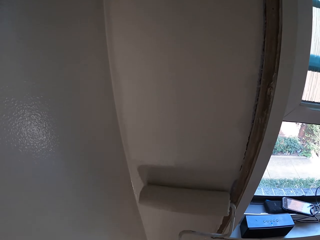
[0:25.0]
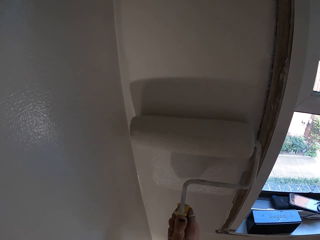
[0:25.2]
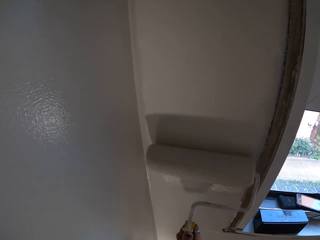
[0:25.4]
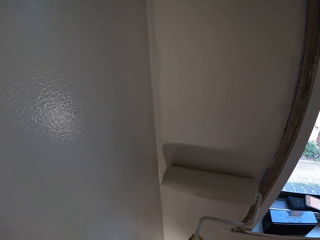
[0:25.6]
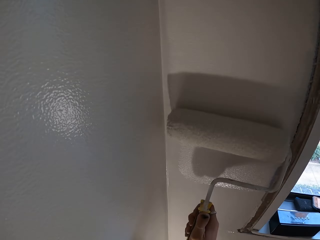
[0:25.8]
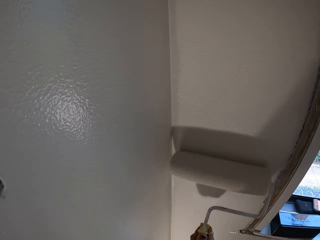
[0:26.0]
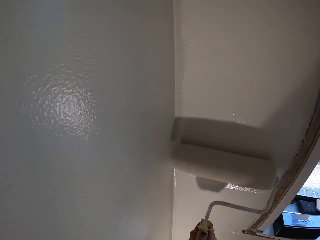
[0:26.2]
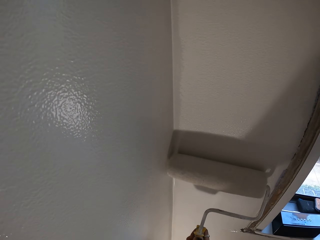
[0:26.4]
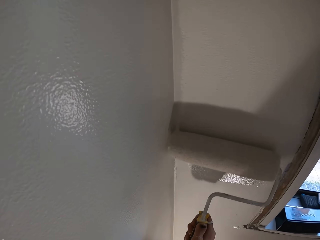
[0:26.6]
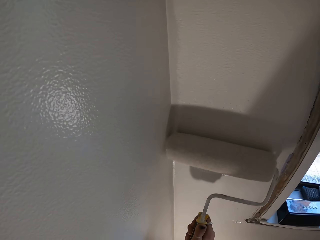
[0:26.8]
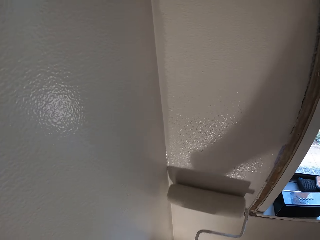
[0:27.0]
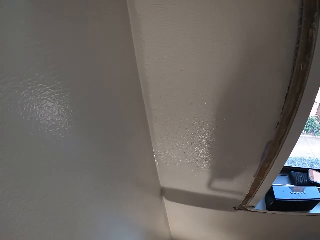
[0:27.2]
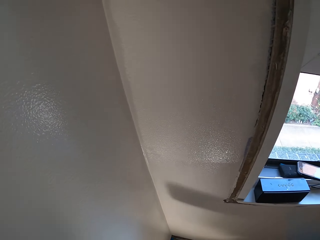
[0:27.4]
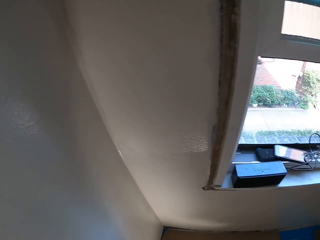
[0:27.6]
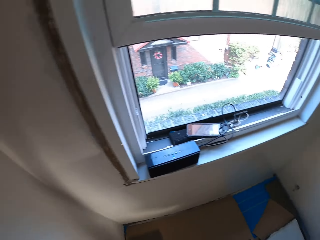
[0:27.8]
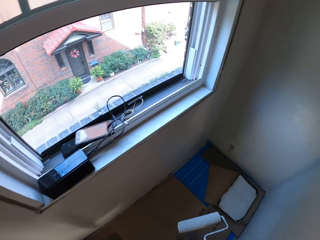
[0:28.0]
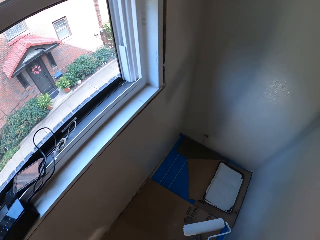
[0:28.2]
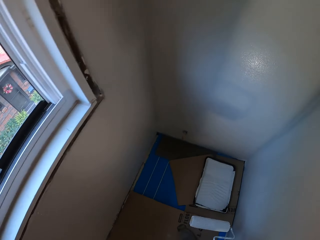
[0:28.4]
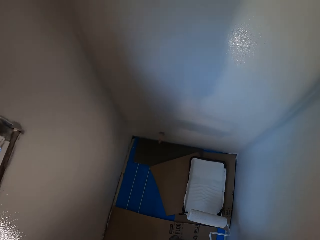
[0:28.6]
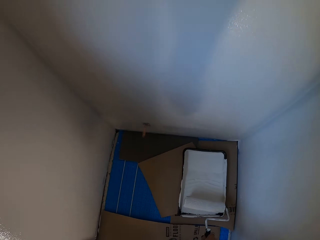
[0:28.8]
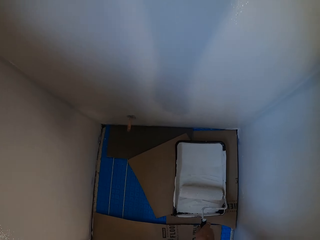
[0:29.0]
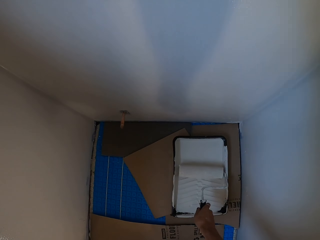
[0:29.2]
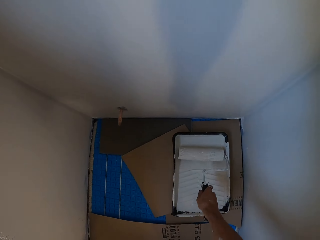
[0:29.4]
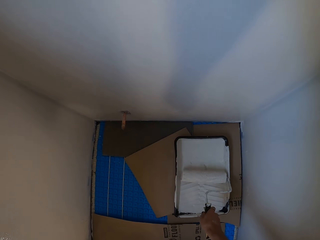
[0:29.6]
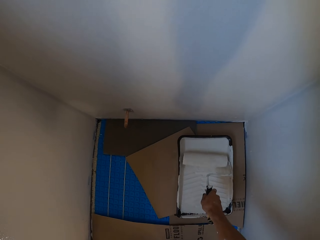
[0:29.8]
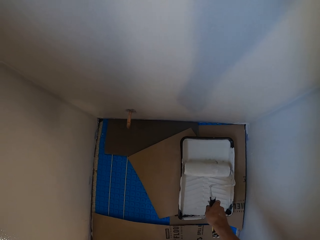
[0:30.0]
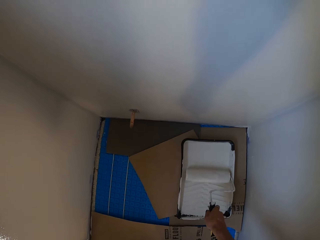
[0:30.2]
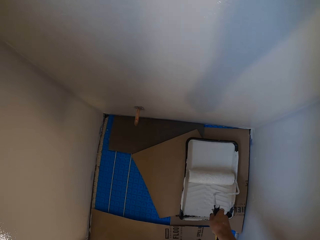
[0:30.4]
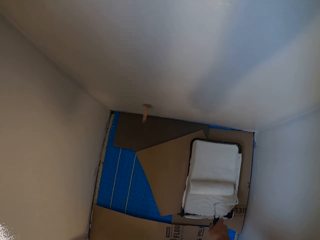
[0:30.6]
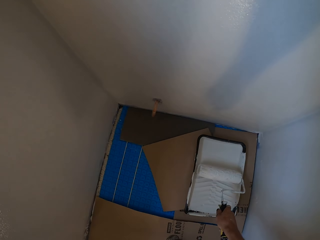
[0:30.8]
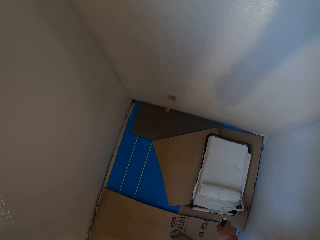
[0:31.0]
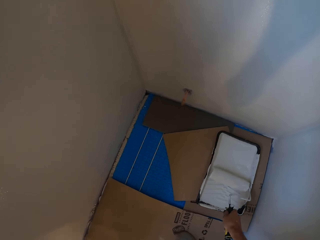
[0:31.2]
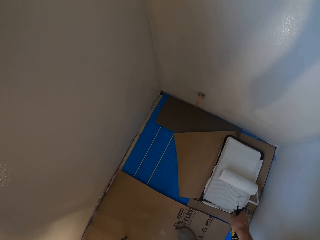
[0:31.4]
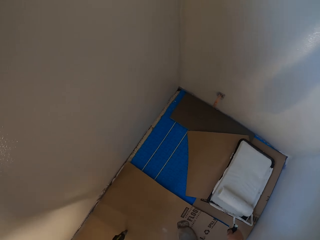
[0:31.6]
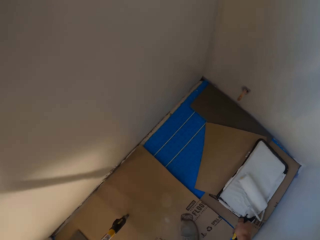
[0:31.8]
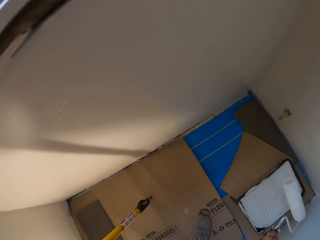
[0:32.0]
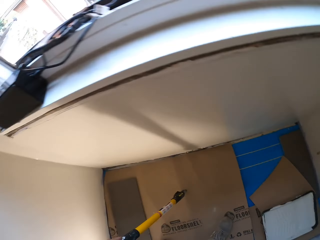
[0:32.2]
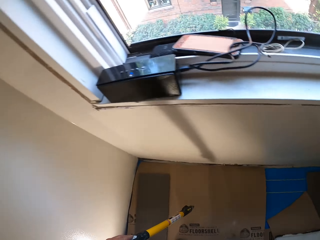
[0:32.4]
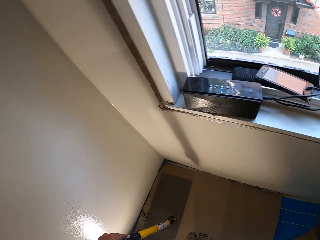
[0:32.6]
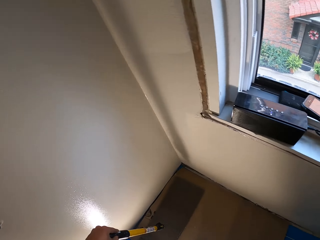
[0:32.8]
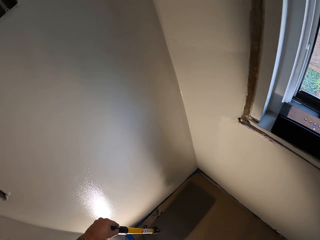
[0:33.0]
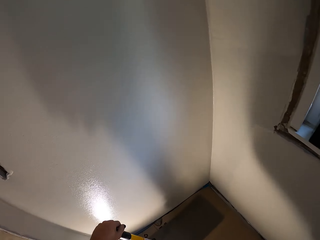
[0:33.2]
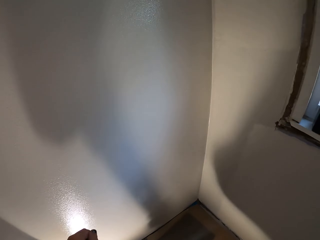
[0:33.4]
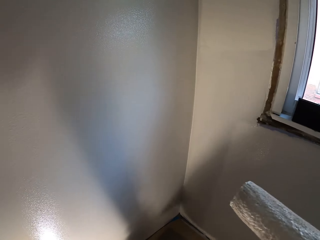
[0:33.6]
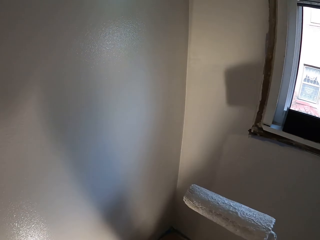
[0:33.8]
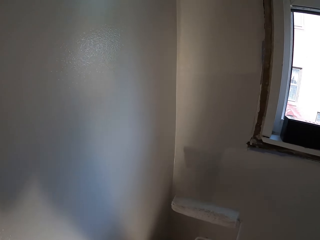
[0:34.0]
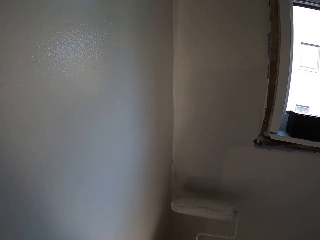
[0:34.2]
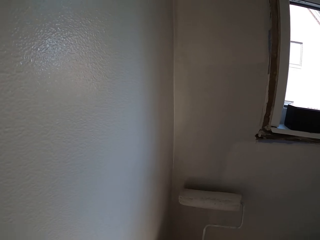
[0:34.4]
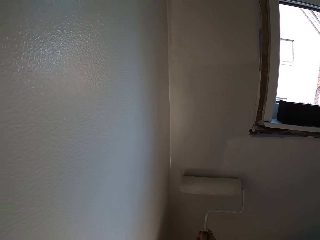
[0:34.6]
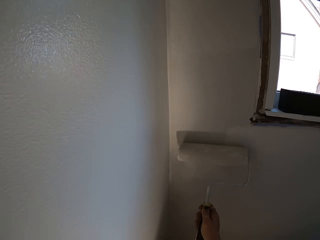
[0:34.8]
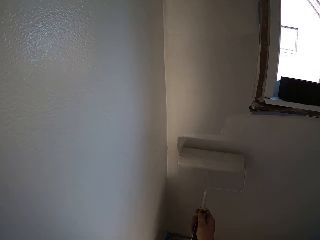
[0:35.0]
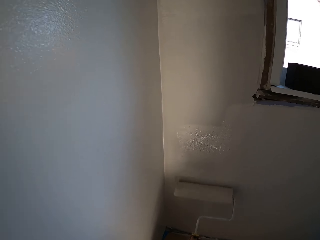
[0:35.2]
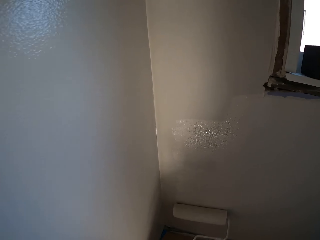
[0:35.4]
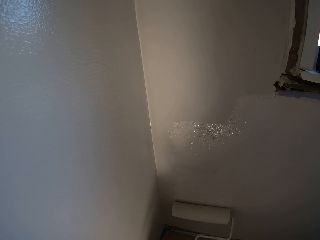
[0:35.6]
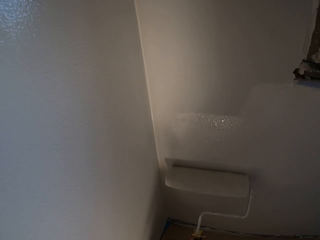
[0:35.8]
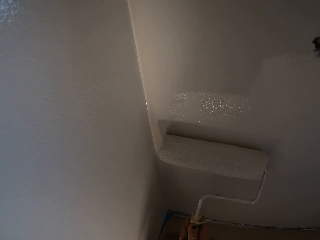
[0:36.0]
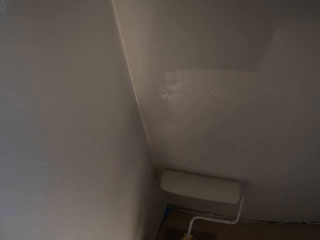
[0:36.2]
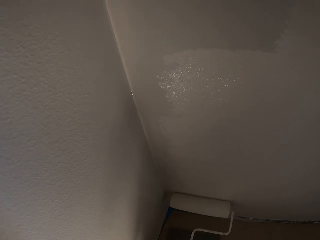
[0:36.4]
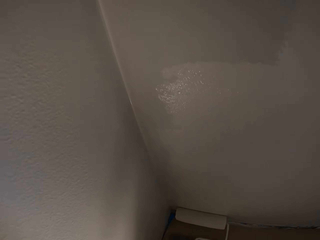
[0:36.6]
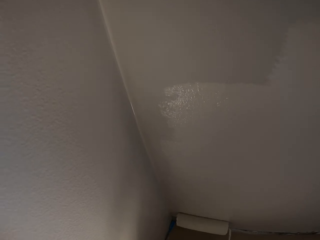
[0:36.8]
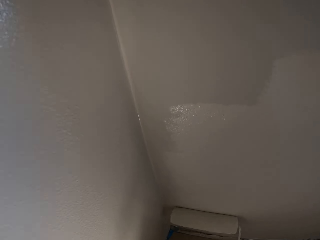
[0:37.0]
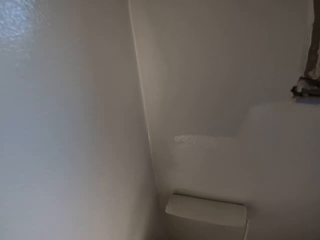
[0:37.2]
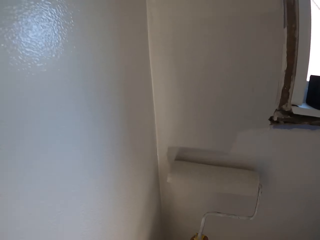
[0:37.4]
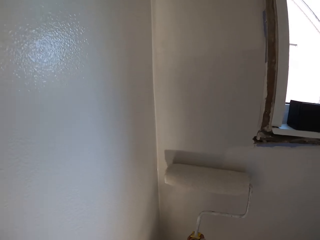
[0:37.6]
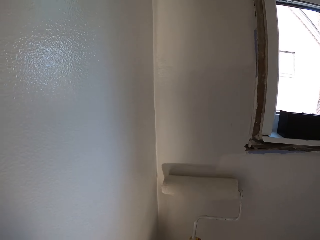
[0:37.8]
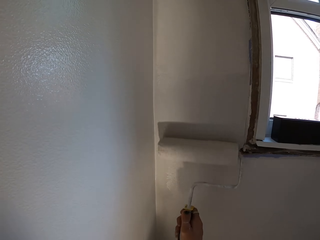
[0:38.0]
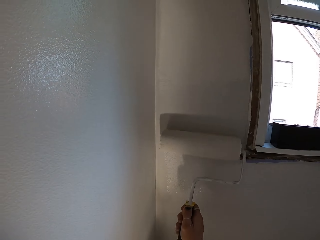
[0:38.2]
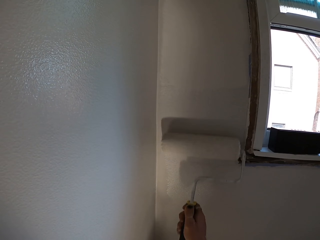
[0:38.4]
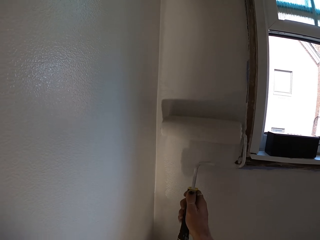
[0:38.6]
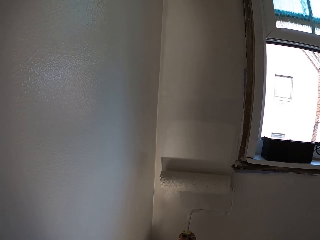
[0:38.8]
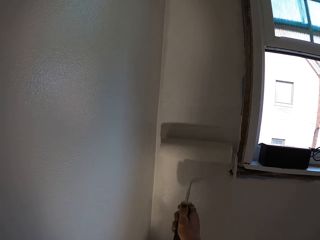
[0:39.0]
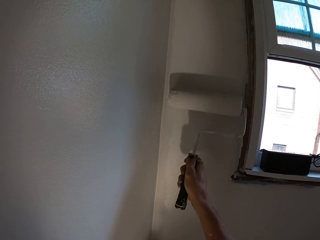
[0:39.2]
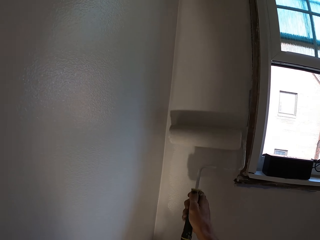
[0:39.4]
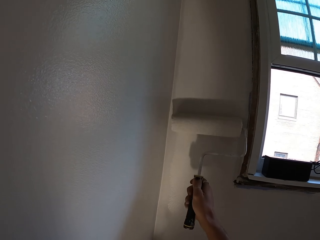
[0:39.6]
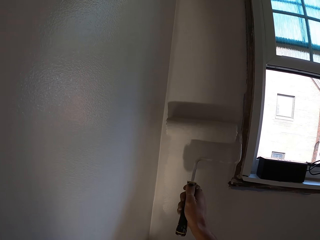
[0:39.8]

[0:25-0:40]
The camera wearer turns around. They move in the room. They roll the roller brush on the paint. They turn around. They move in the room. They paint the wall.

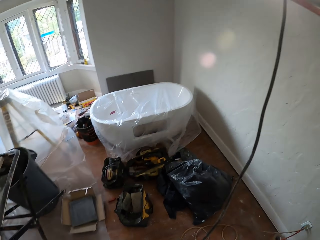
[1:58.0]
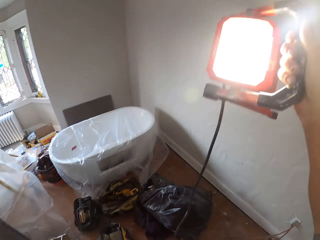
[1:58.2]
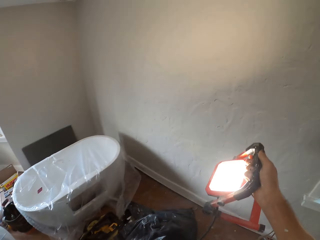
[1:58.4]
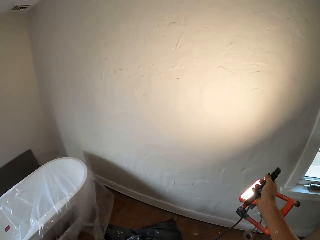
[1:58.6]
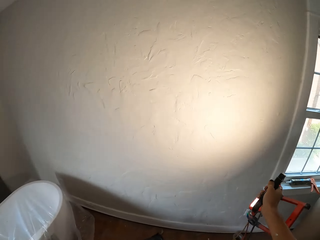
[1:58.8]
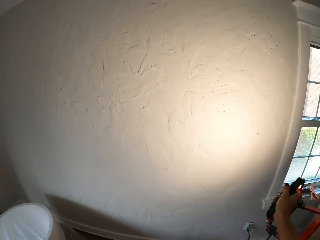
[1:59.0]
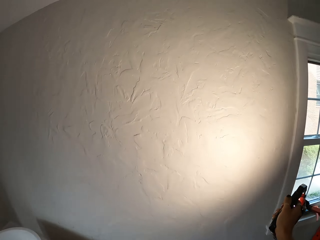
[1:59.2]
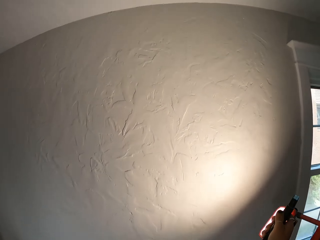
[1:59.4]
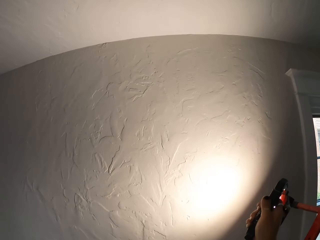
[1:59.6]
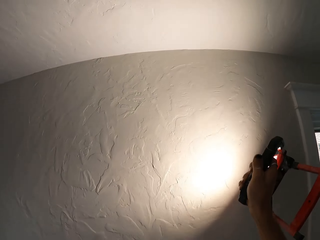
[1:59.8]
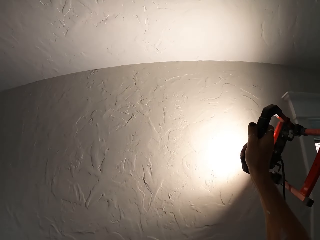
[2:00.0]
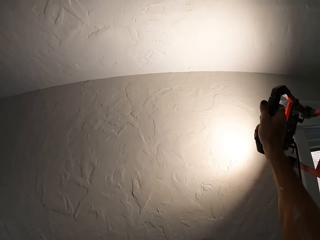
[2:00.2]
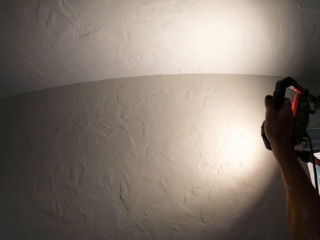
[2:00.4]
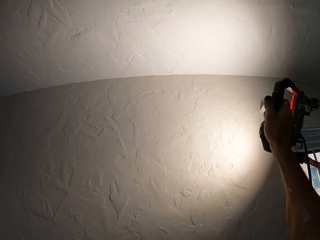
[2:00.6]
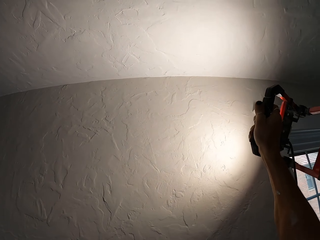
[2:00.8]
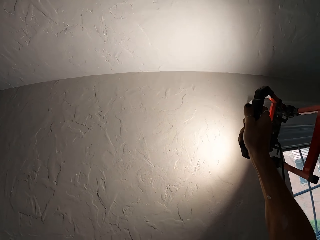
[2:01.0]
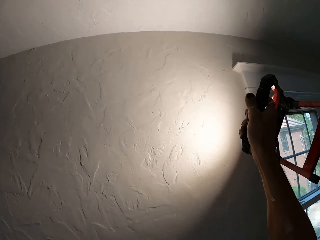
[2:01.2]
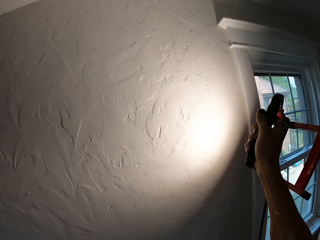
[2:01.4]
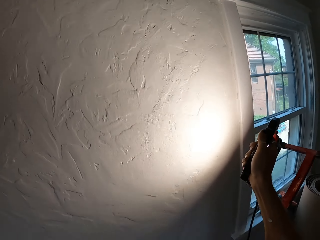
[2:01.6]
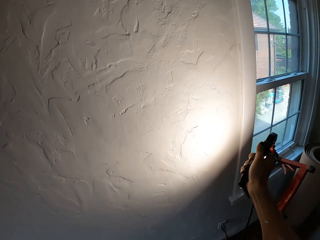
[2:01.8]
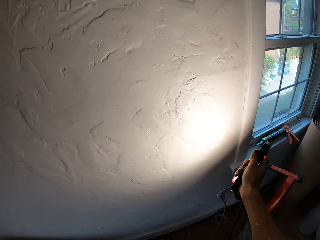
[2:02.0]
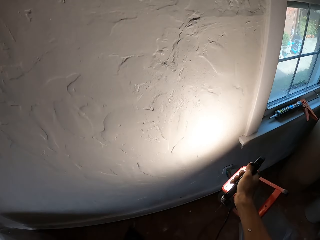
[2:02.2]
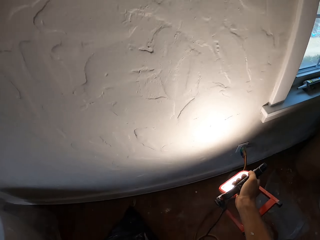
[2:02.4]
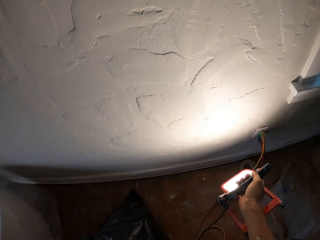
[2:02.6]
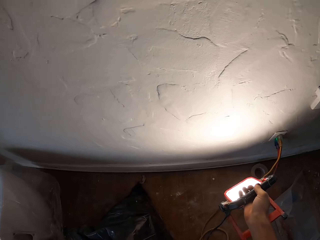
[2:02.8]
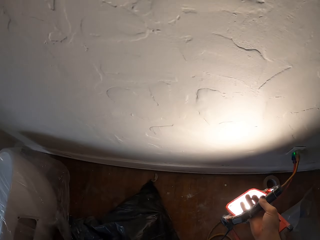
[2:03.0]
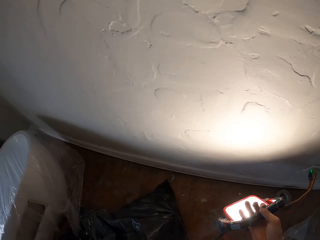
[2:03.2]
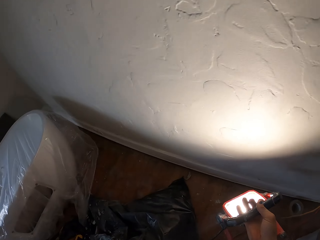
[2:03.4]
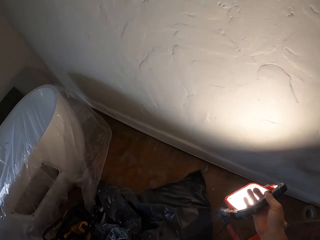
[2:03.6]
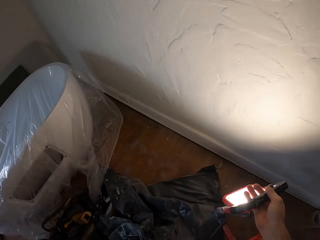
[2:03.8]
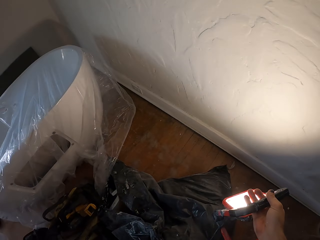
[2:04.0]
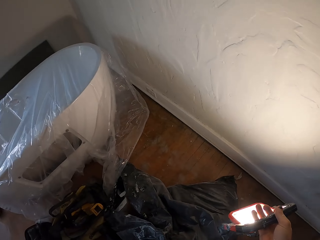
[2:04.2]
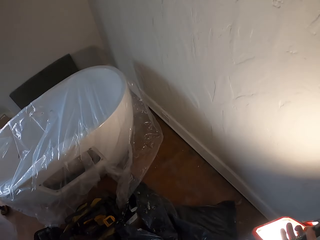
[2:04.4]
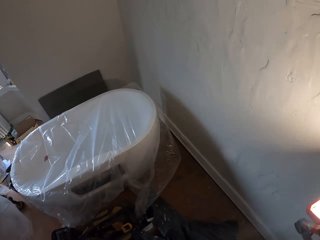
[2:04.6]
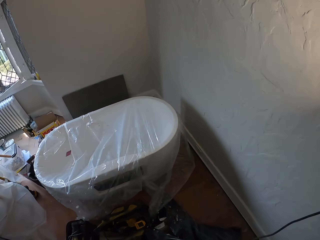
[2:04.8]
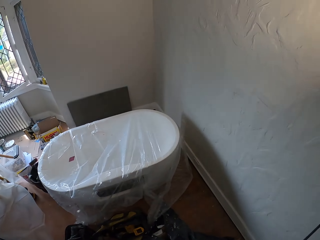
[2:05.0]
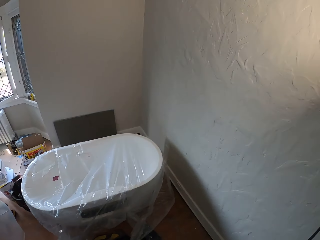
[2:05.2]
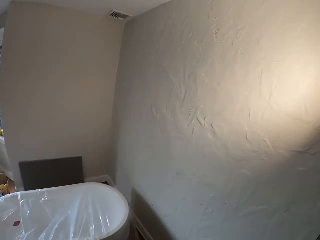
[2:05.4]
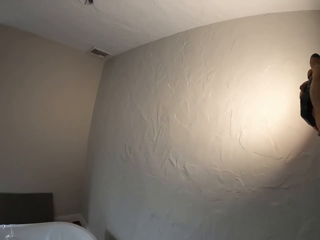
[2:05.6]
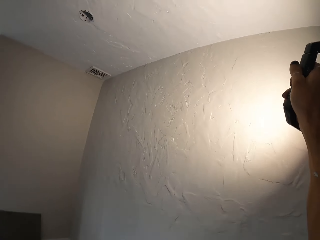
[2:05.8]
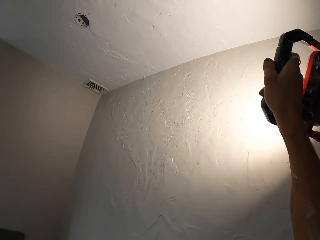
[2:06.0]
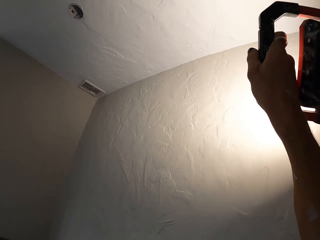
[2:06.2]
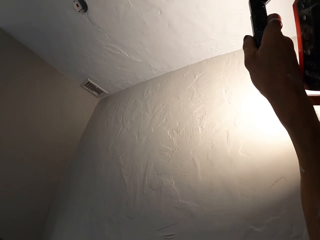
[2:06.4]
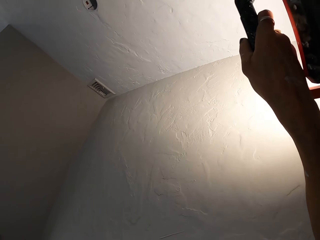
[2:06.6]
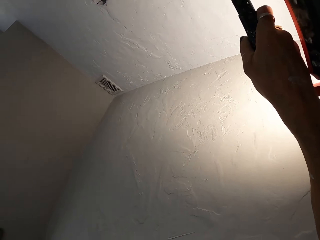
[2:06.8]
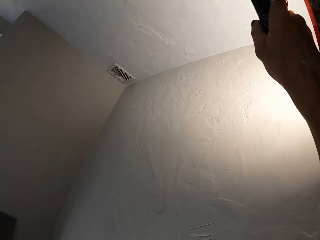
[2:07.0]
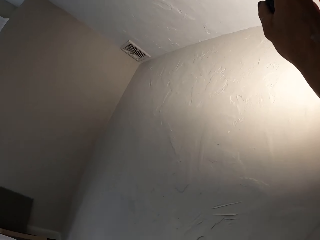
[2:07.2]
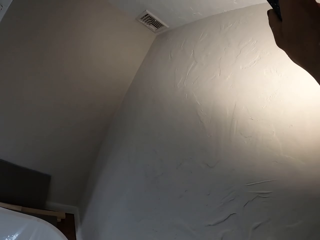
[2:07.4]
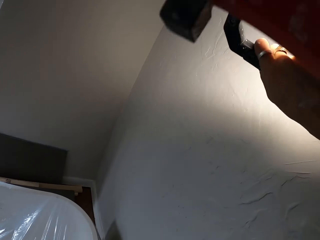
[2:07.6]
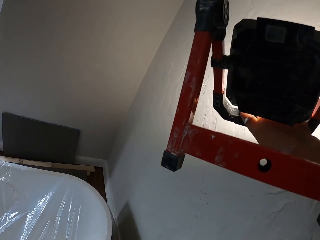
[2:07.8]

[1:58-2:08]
The camera wearer illuminates the wall. They move forward.
